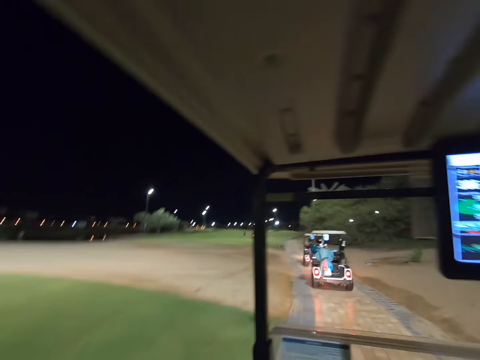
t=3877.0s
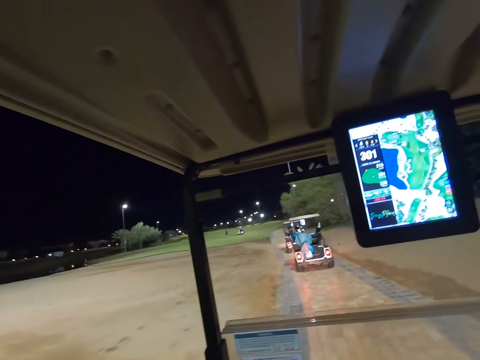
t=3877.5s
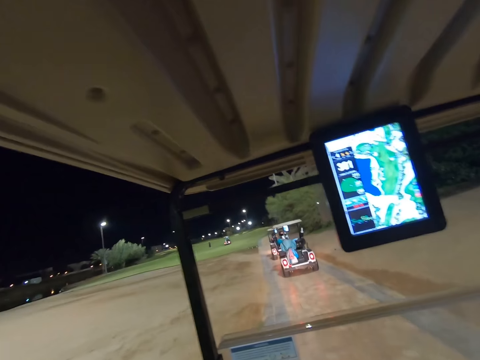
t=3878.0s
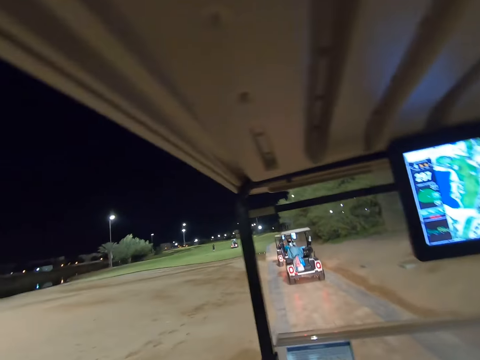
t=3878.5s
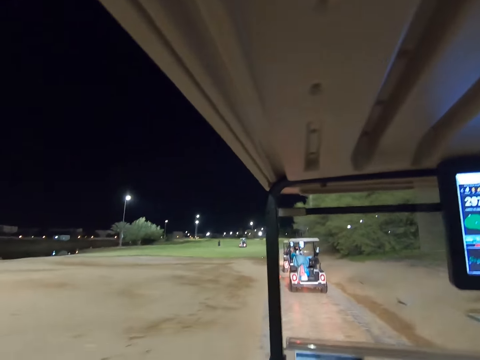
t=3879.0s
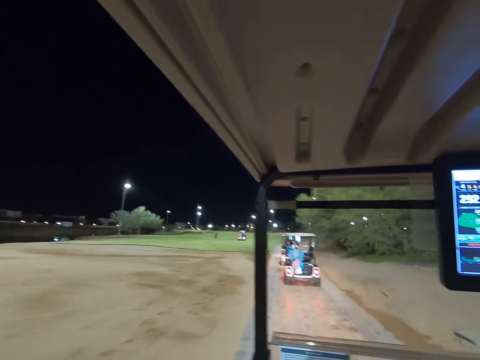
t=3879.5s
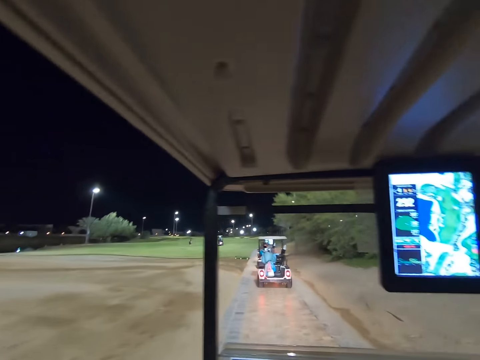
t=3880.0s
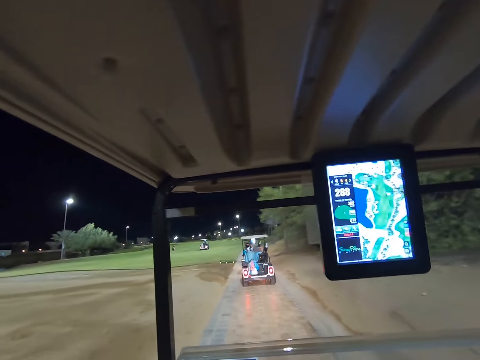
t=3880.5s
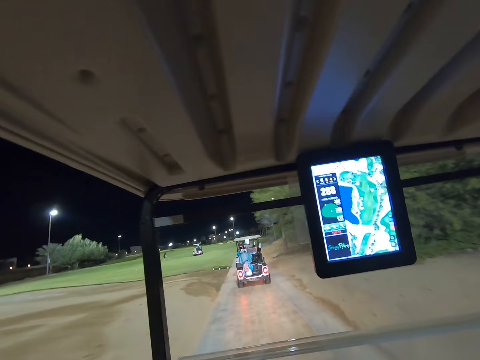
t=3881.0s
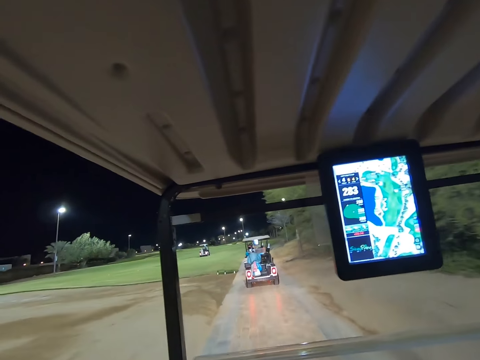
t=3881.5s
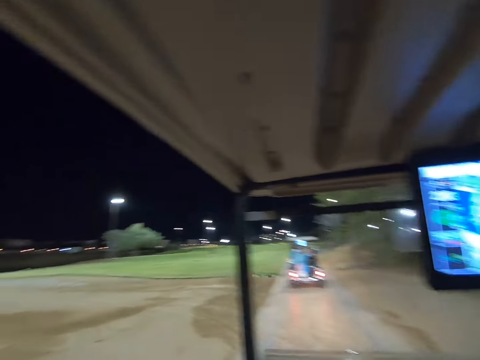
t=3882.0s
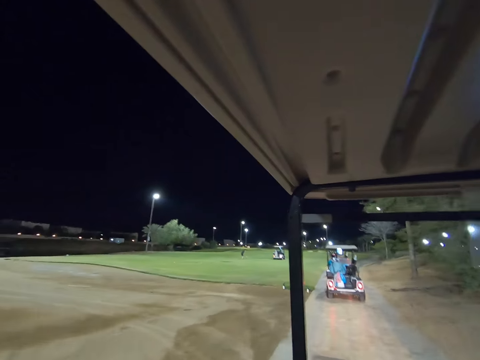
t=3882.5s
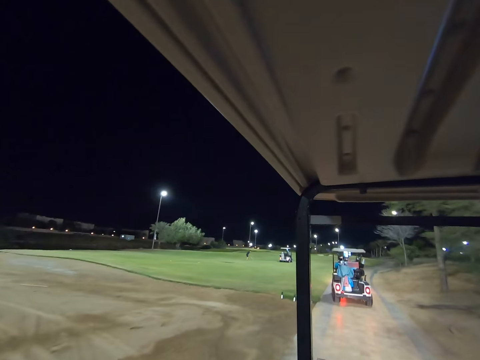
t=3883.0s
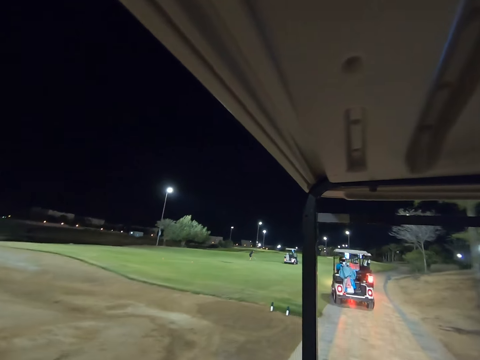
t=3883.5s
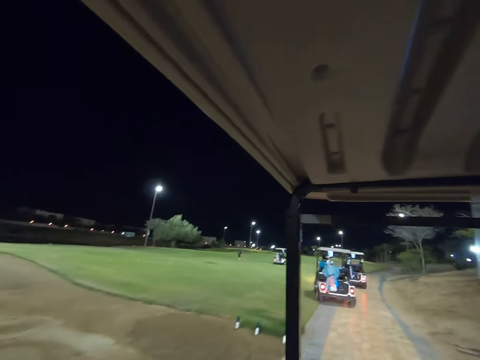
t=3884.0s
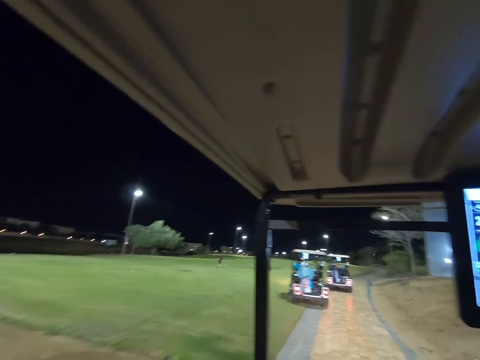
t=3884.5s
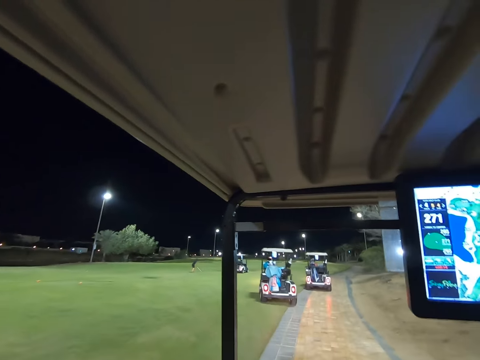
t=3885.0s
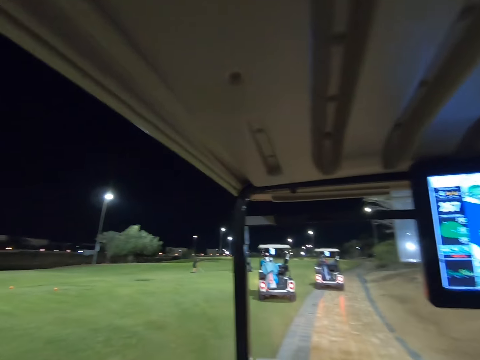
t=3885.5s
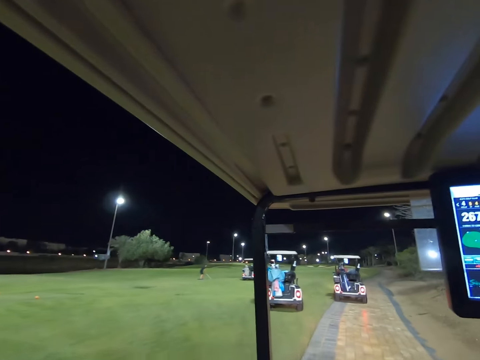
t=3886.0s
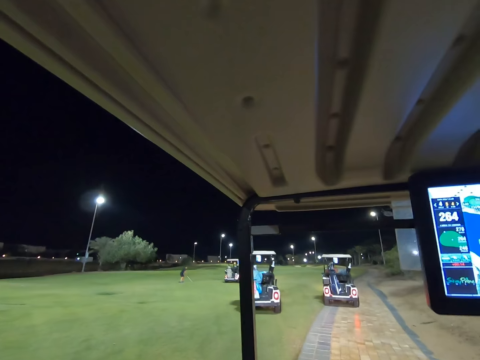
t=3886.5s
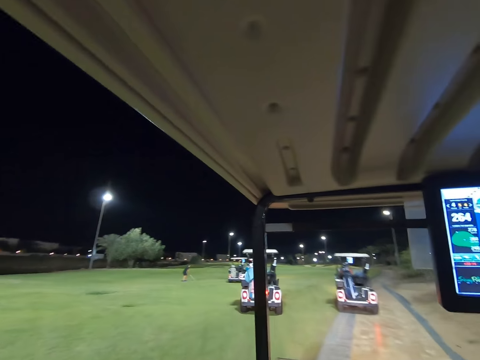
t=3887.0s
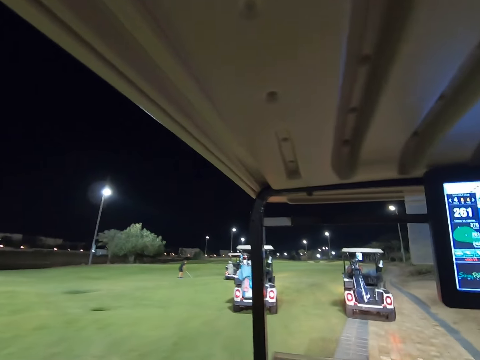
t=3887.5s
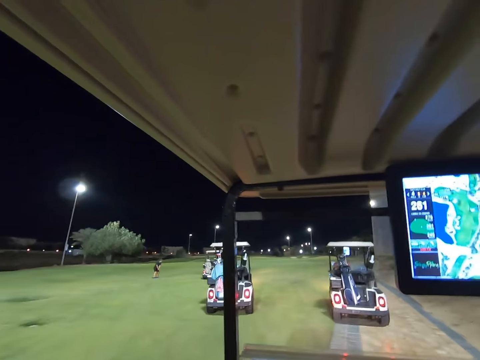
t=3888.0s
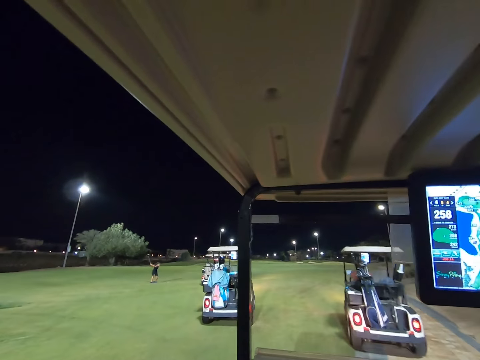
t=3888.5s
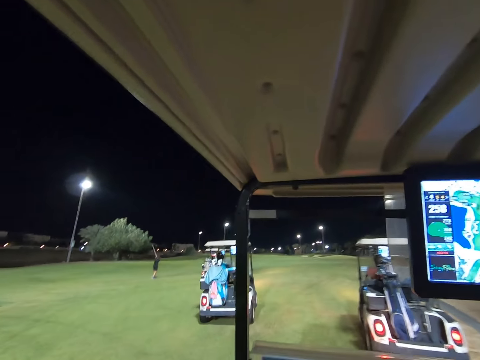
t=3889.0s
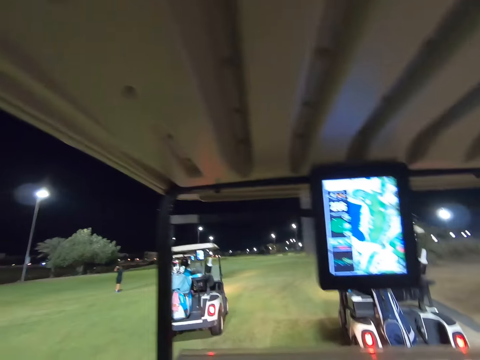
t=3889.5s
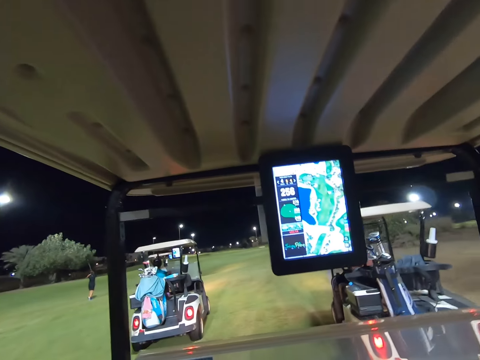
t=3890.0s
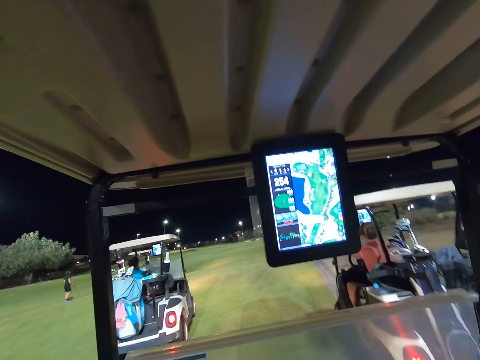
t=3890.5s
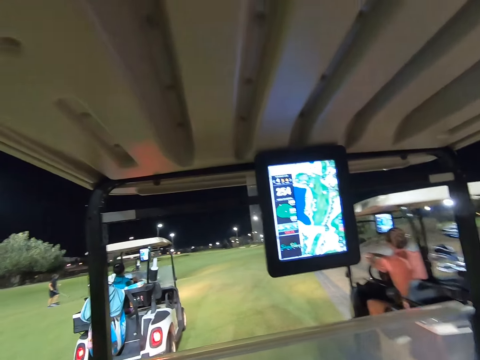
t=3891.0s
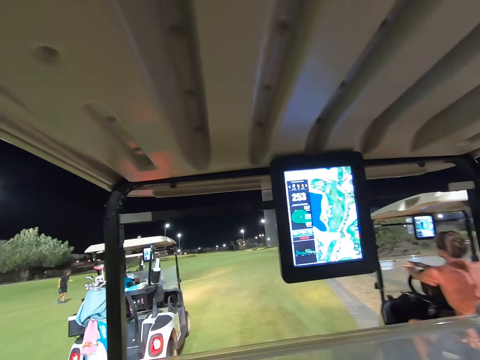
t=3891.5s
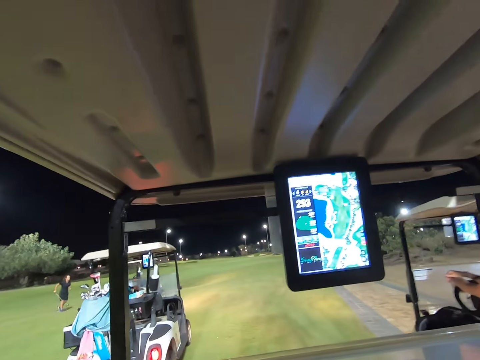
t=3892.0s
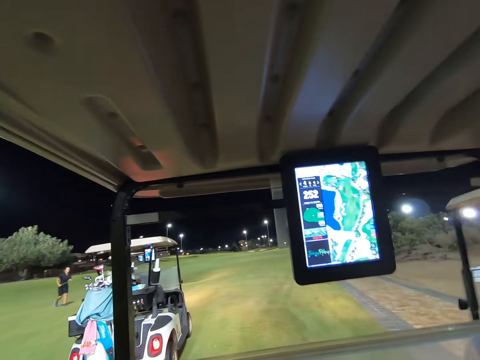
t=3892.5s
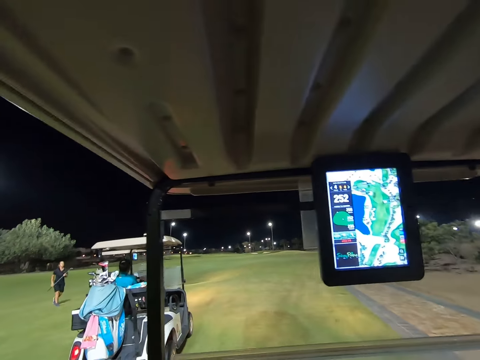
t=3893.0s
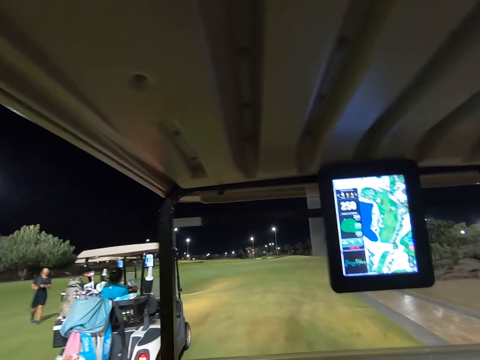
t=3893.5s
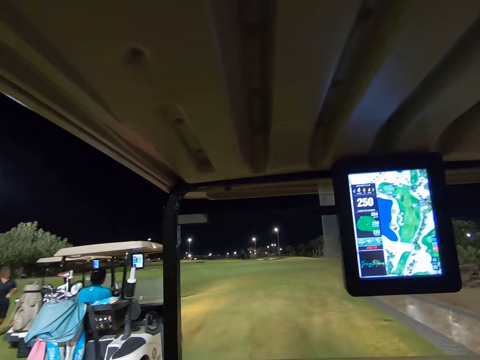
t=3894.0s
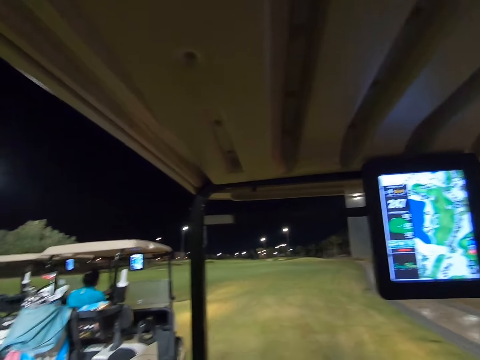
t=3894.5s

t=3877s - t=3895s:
A woman drives through the golf course. The camera wearer drives through the golf course.

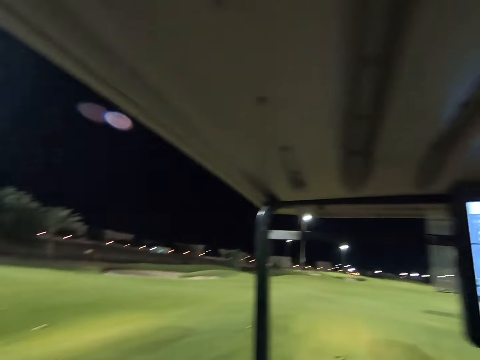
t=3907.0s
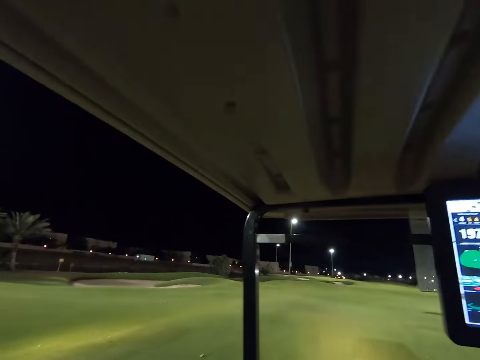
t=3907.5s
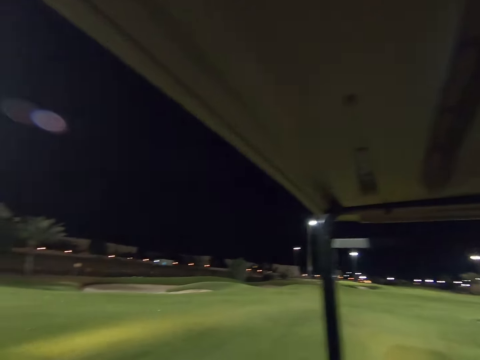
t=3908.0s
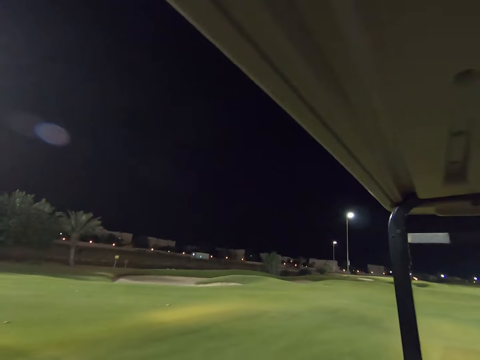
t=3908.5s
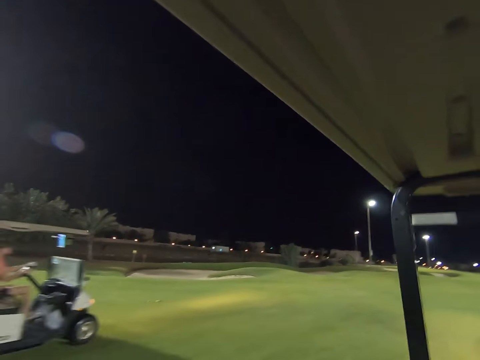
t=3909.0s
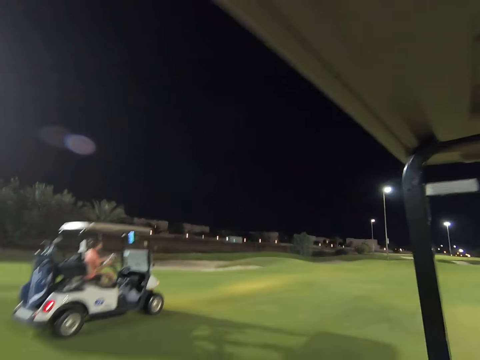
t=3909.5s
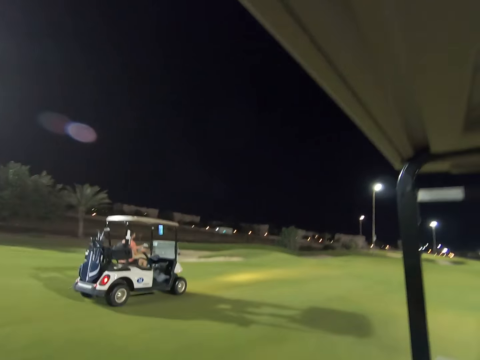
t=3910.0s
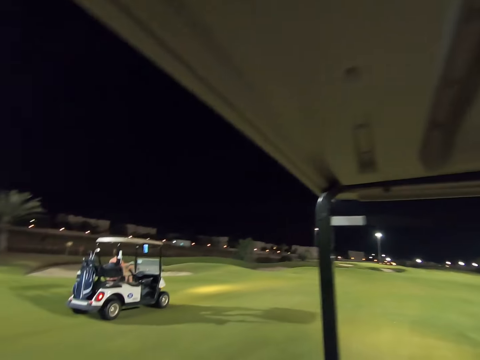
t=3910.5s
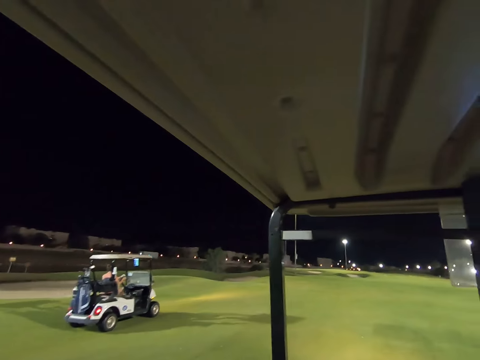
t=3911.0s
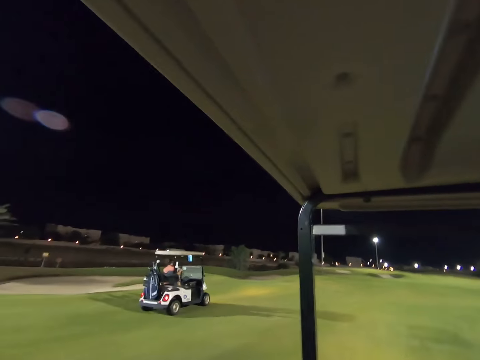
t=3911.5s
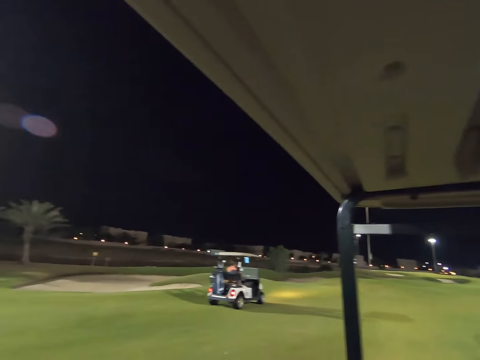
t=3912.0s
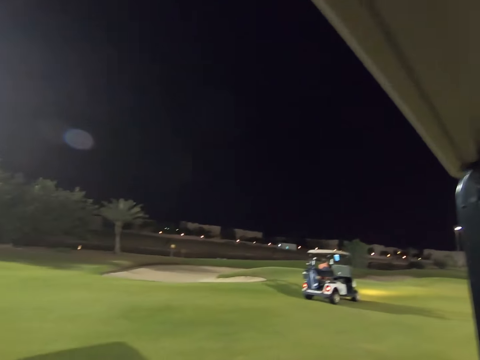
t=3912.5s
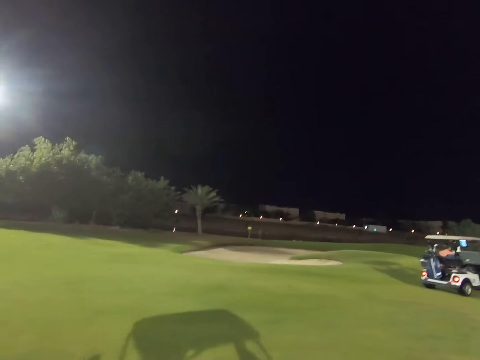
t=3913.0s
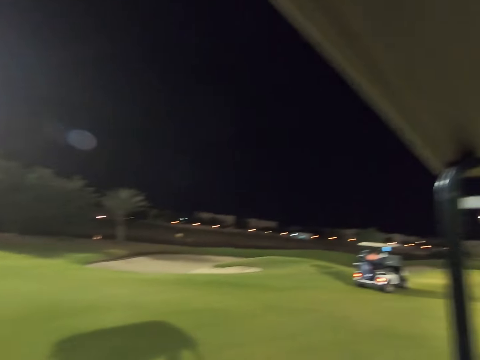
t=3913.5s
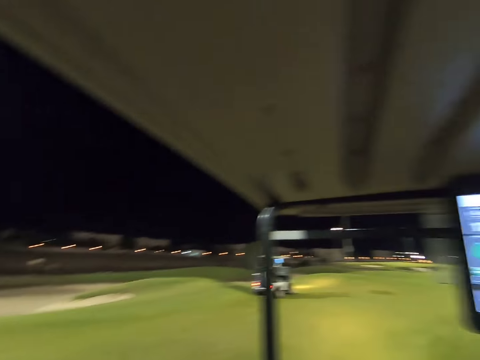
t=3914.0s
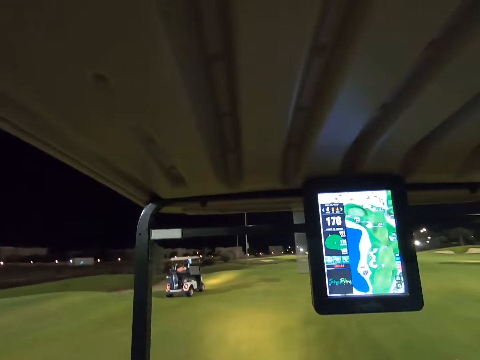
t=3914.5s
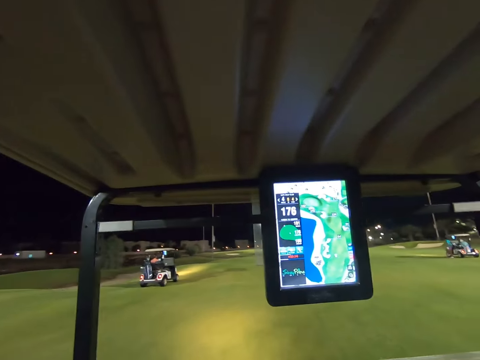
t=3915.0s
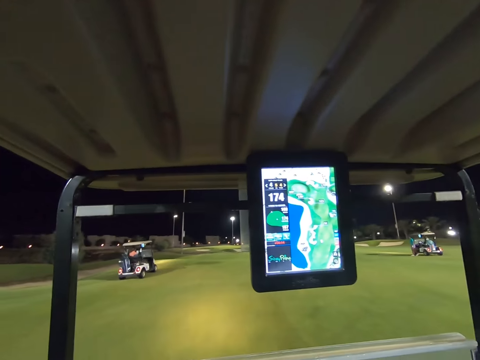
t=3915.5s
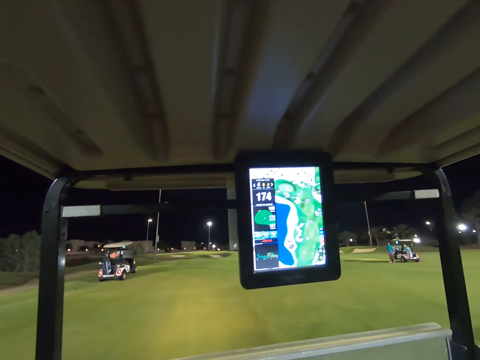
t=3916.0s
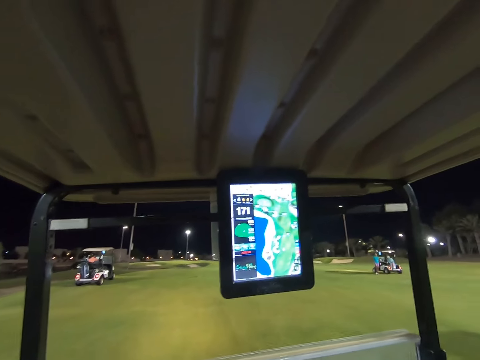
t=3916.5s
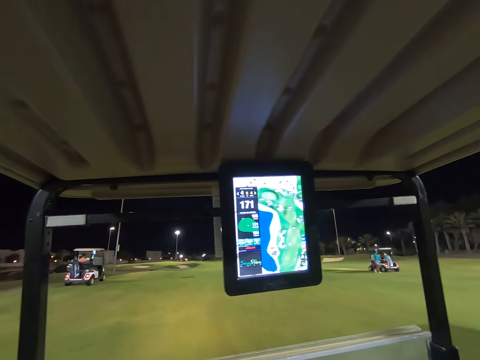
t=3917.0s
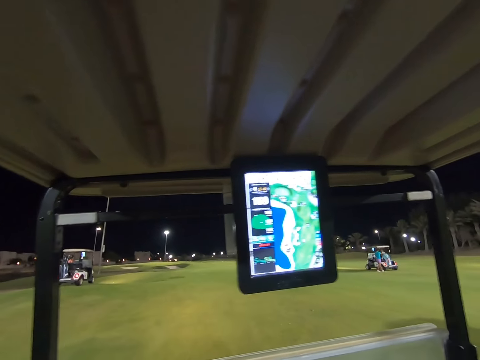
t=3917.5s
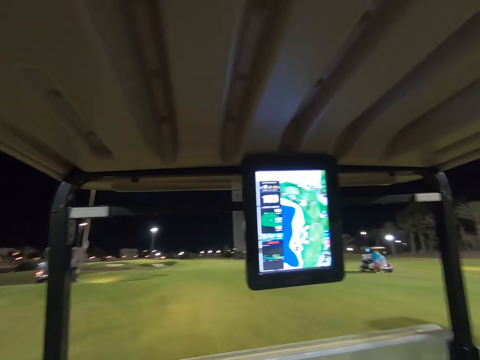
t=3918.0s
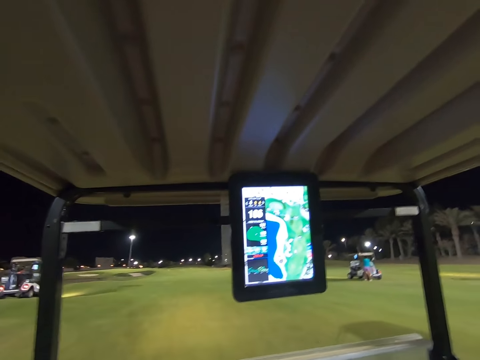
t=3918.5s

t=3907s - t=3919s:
A woman drives past the camera wearer.
